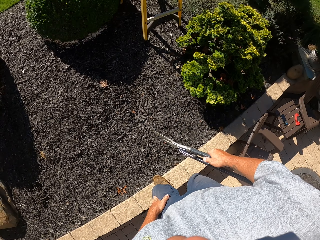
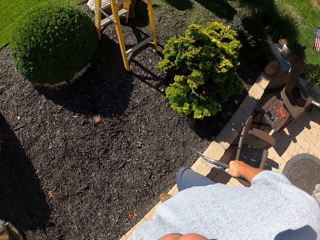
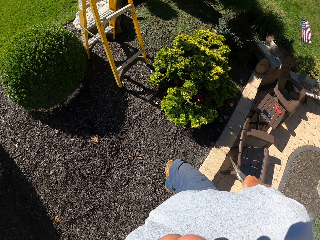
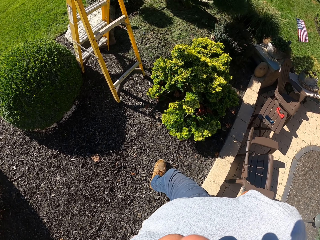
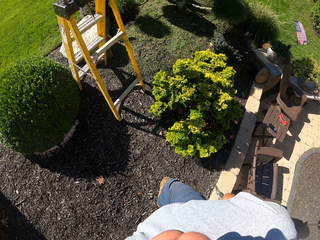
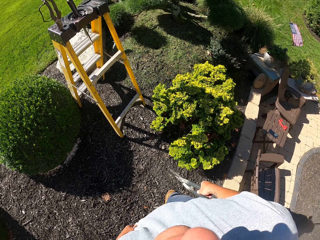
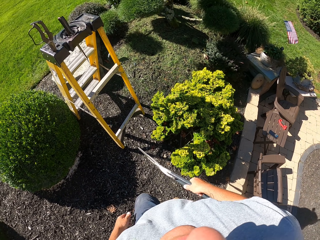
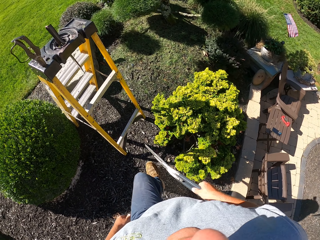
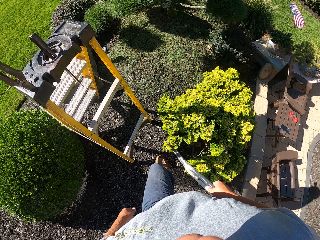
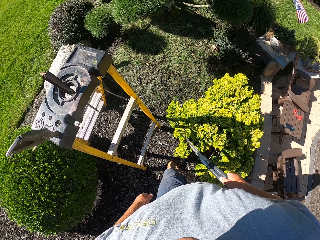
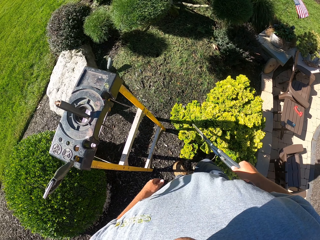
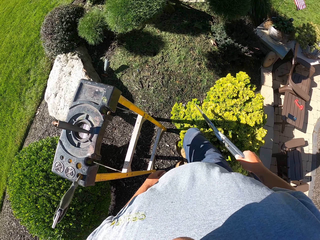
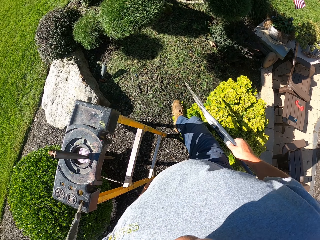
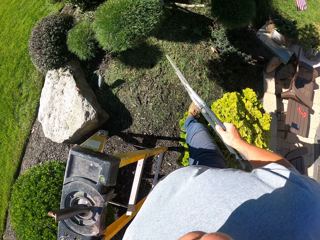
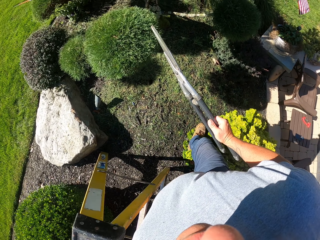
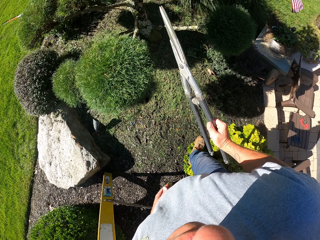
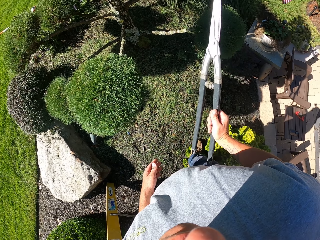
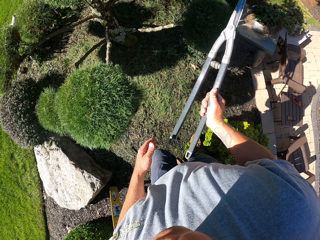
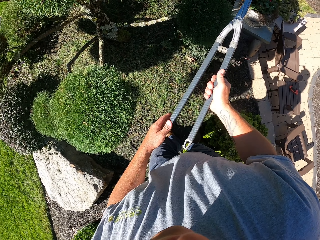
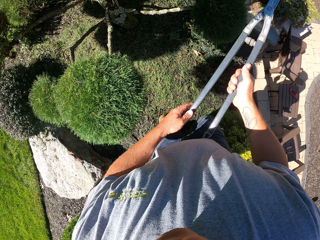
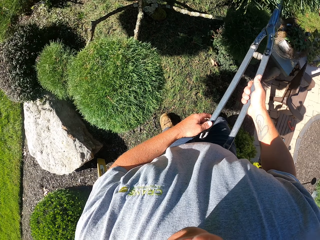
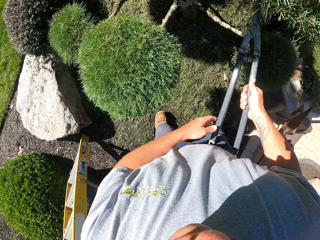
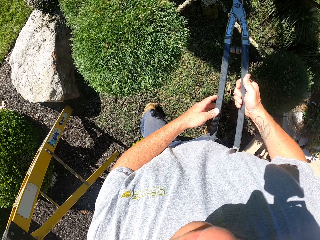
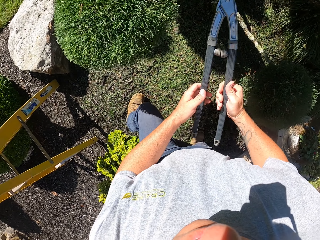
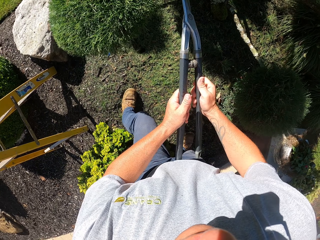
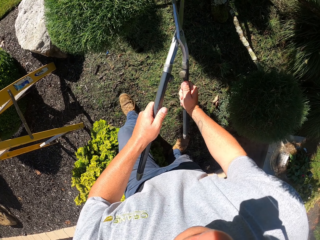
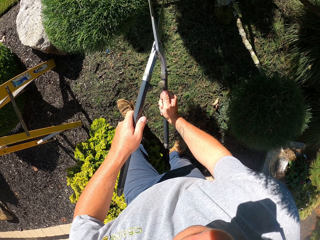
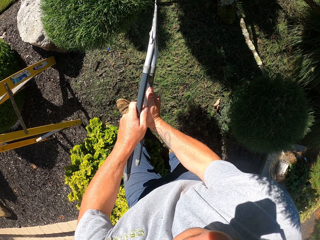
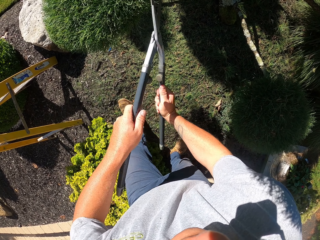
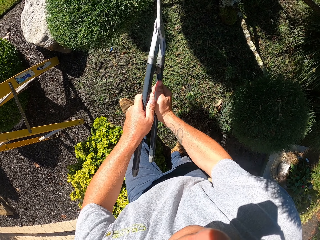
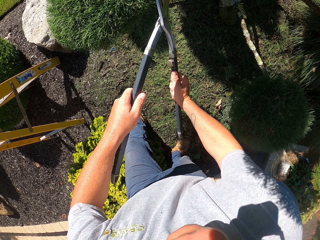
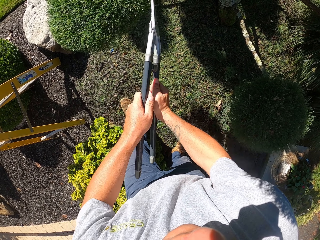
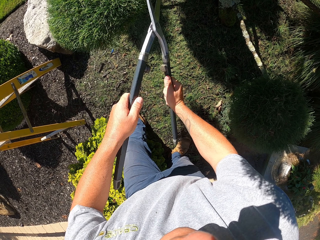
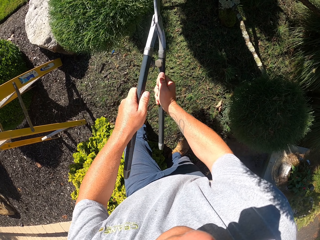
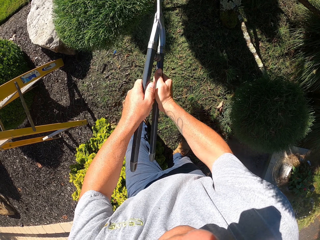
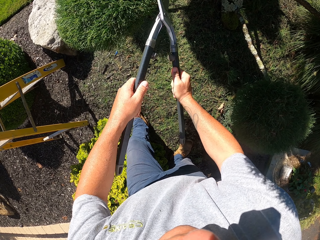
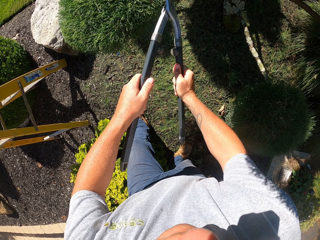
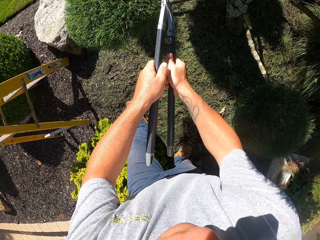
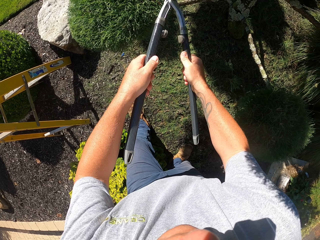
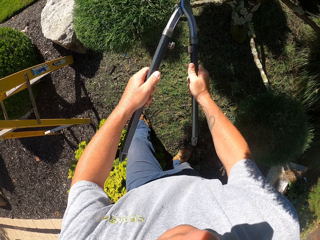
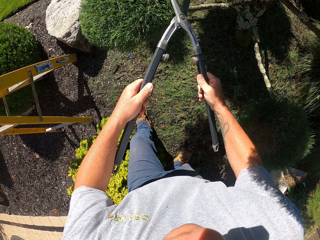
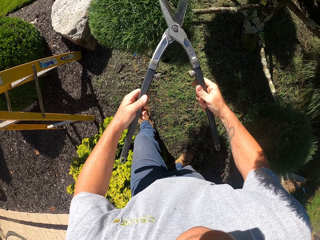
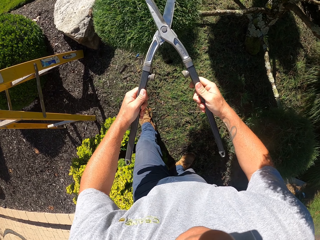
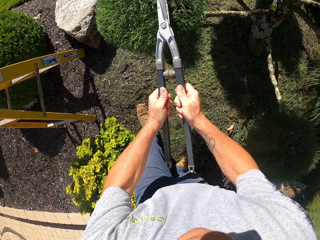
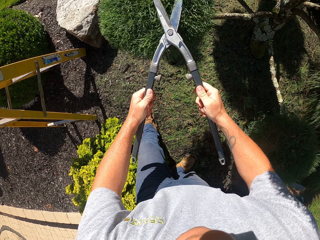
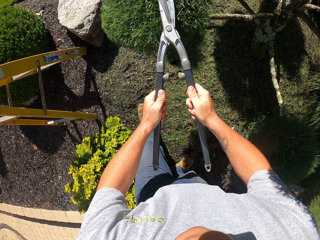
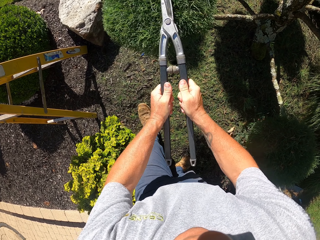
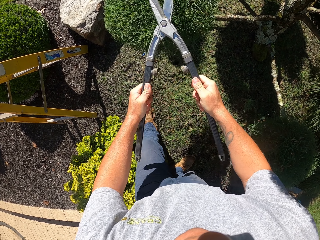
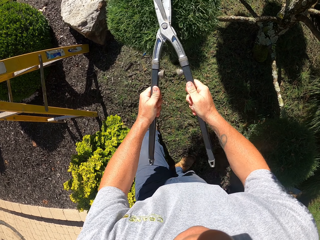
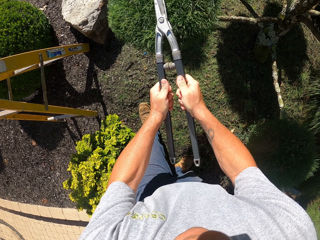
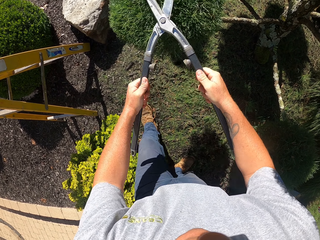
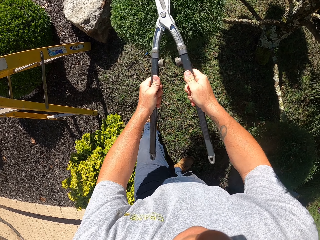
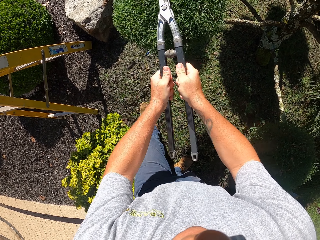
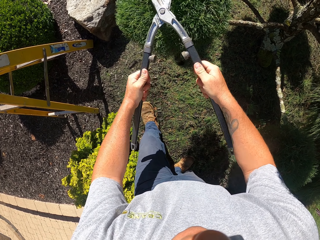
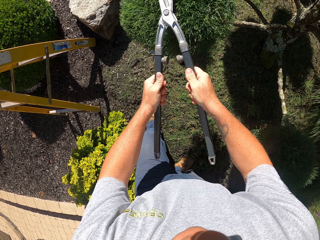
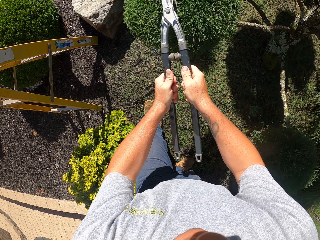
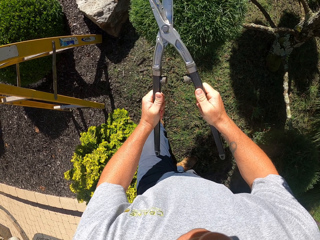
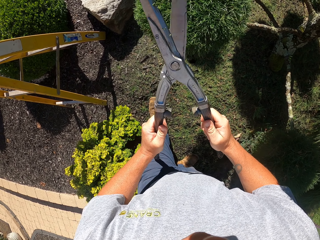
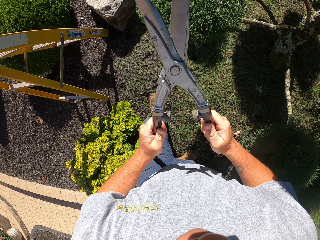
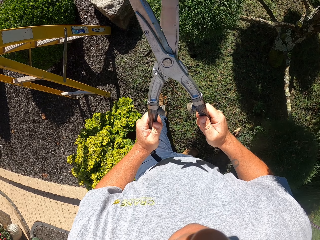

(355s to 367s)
The camera wearer walks towards the tree. They prune the tree using the garden scissors.

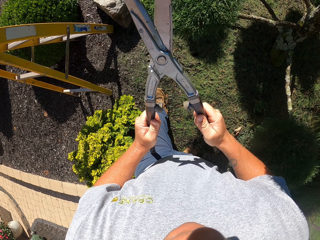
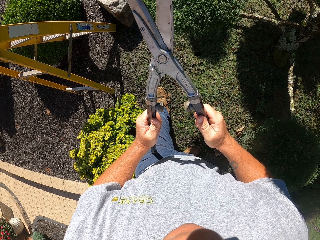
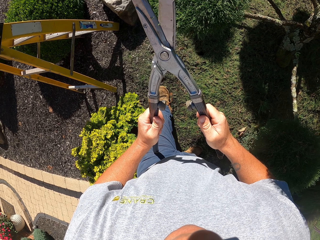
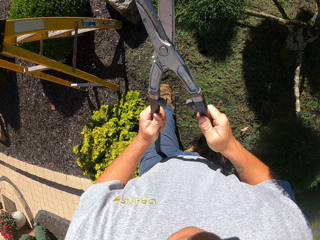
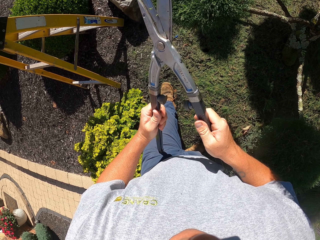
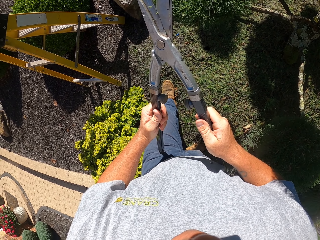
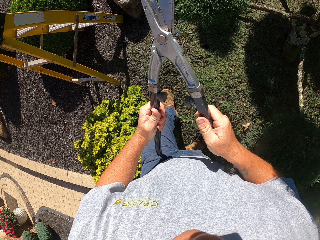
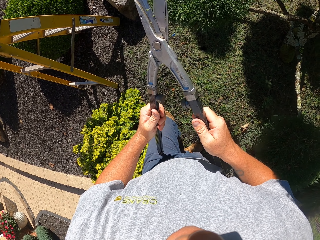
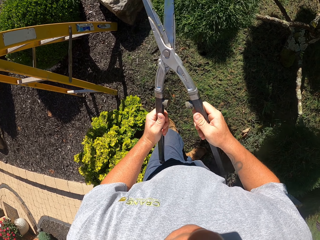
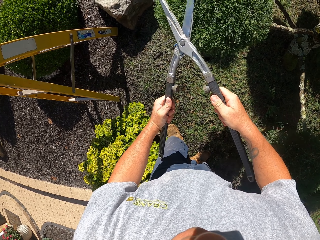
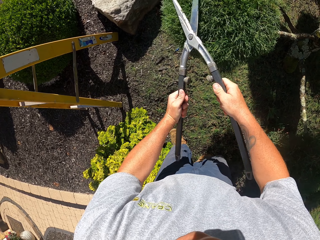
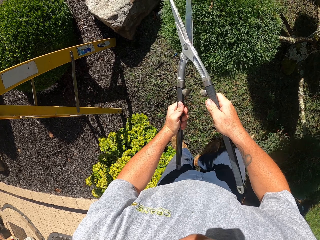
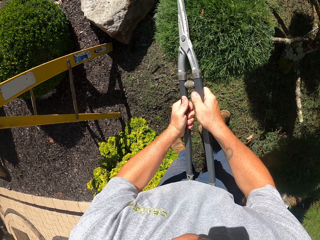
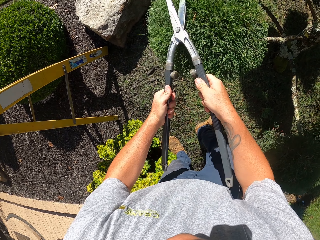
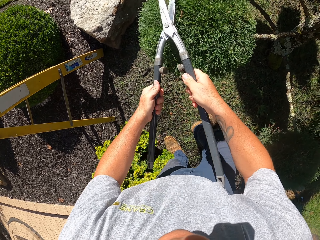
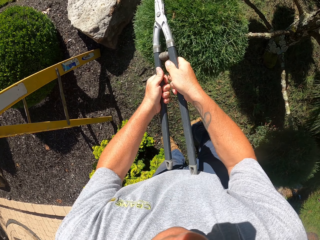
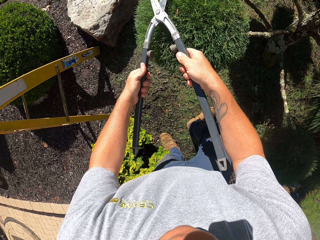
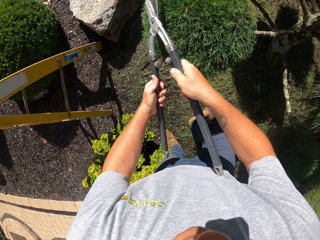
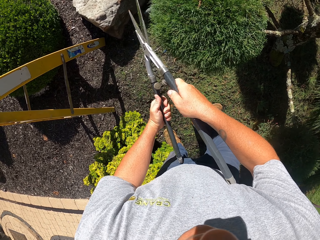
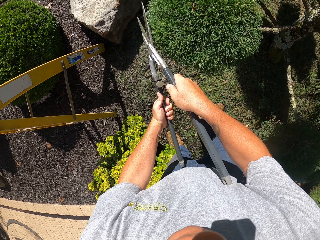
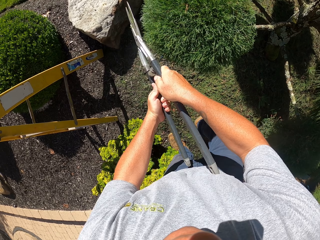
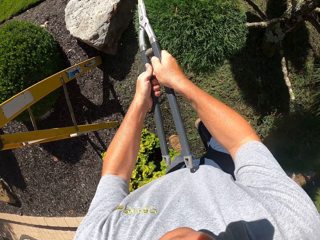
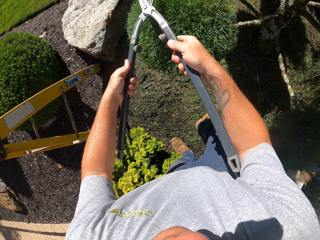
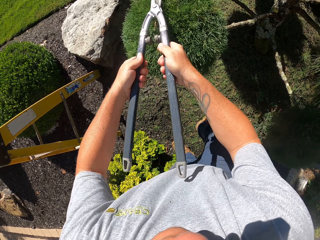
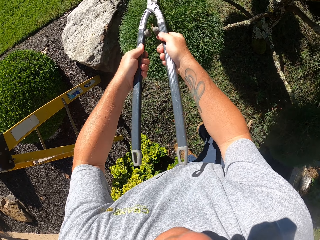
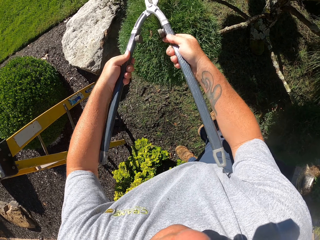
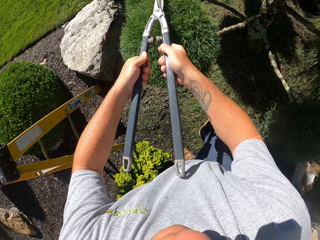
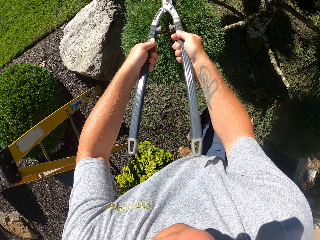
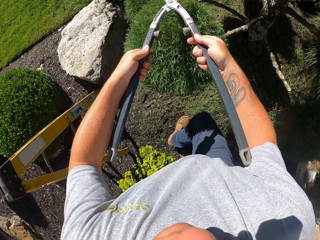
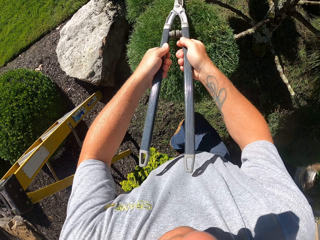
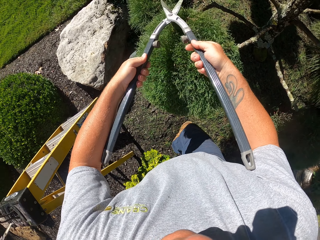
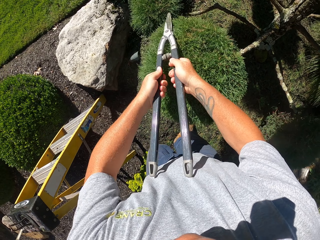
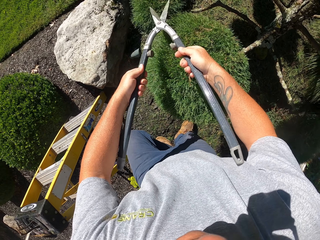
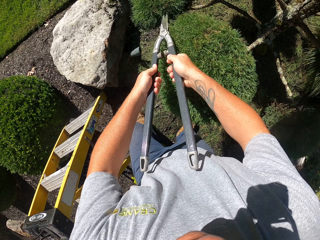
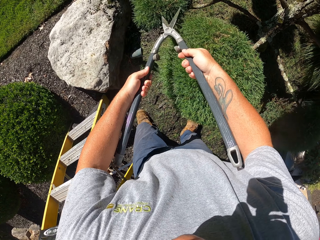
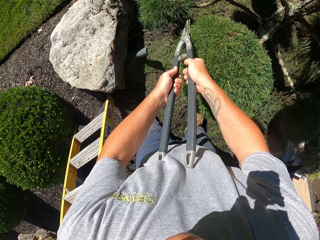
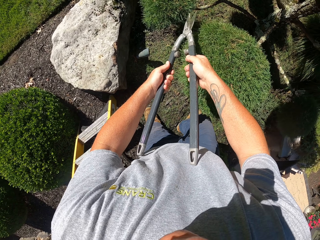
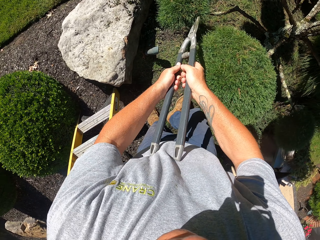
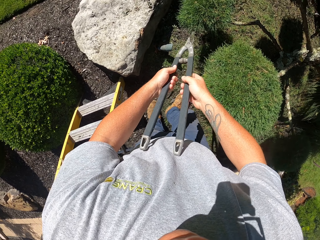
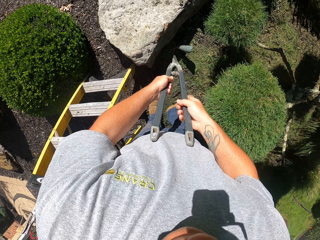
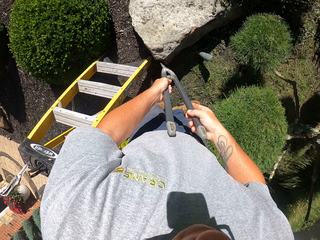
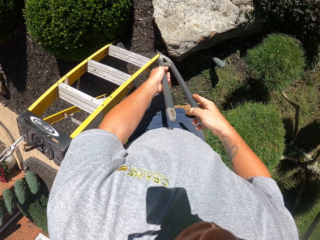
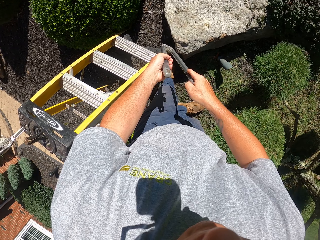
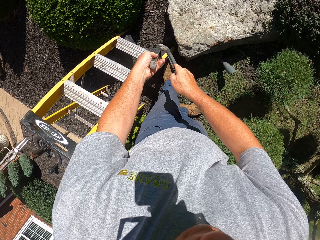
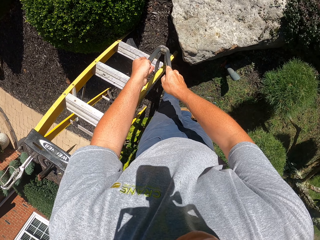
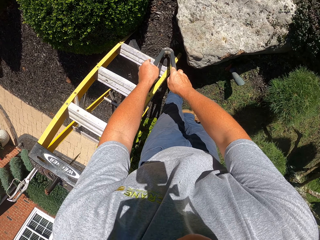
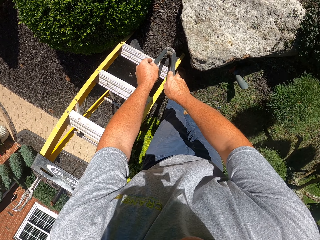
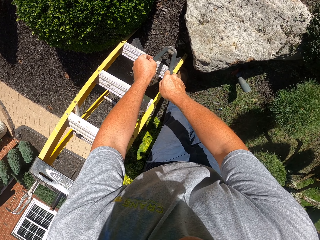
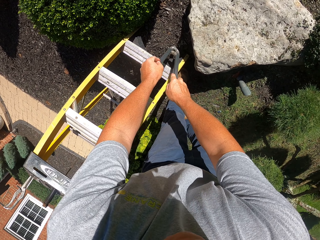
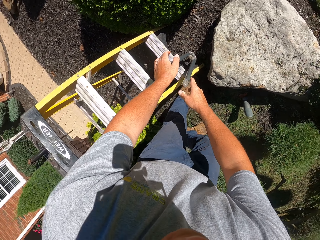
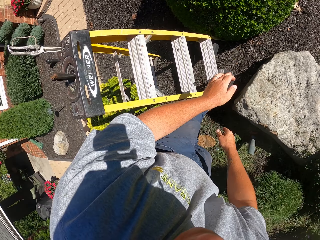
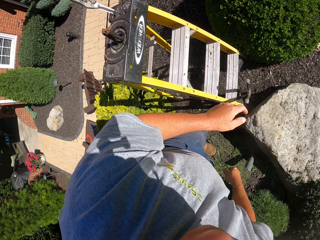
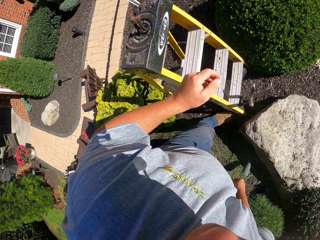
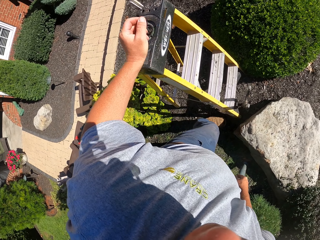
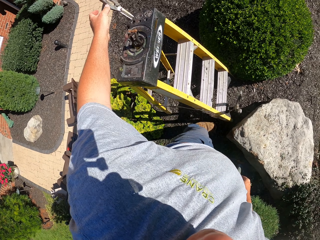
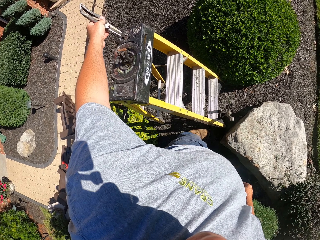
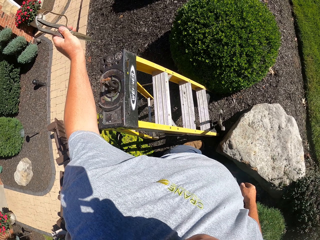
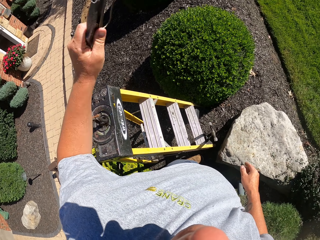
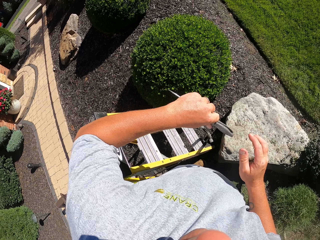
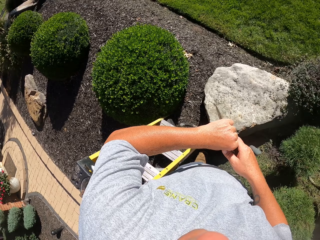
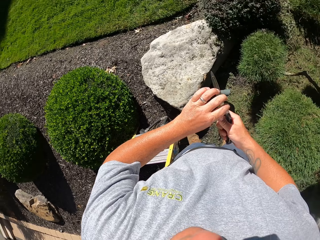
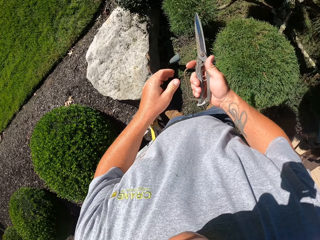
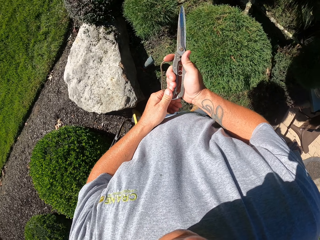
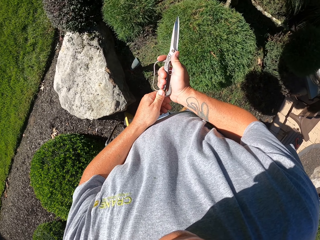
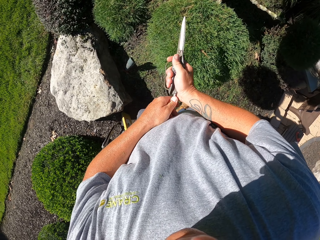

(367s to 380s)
The camera wearer puts down the garden scissors. They pick up the scissors.
